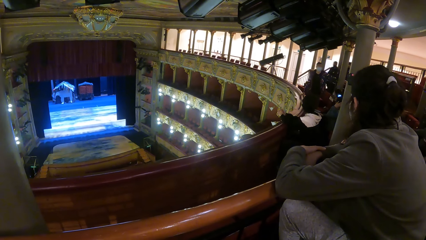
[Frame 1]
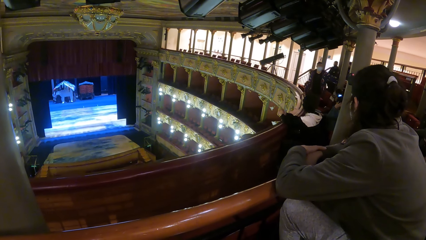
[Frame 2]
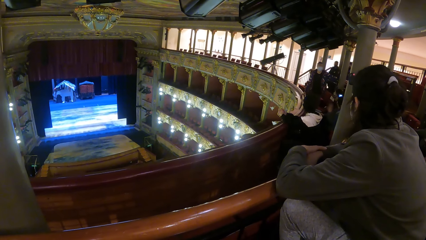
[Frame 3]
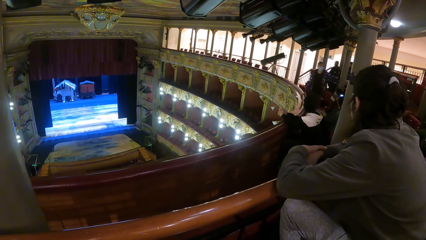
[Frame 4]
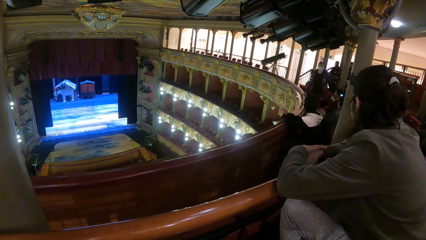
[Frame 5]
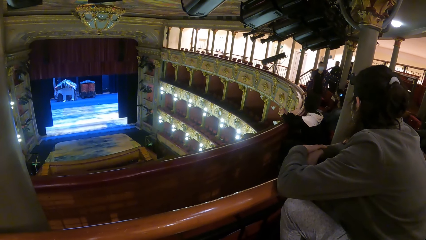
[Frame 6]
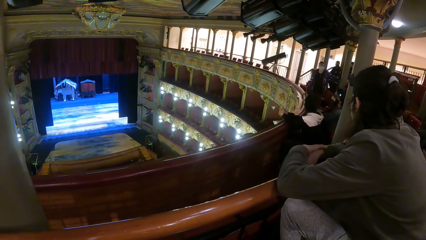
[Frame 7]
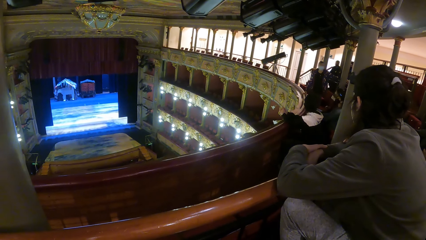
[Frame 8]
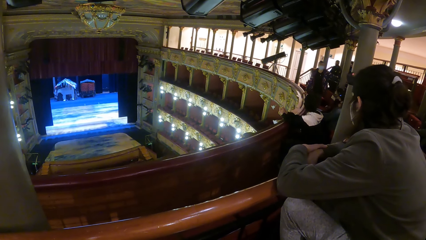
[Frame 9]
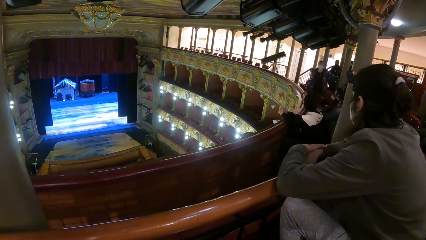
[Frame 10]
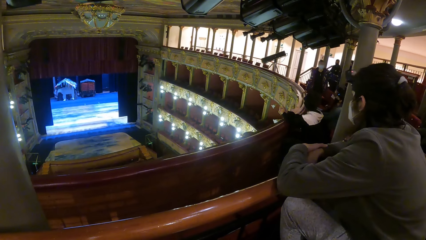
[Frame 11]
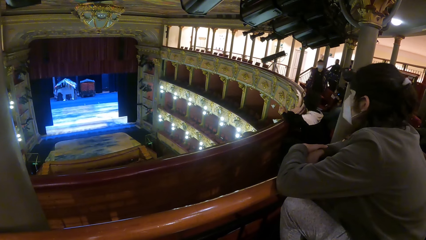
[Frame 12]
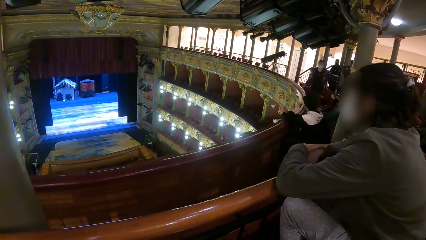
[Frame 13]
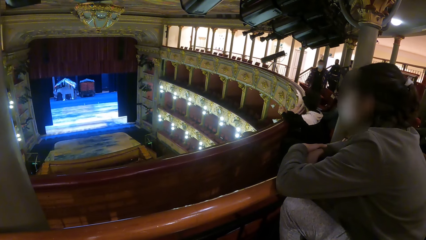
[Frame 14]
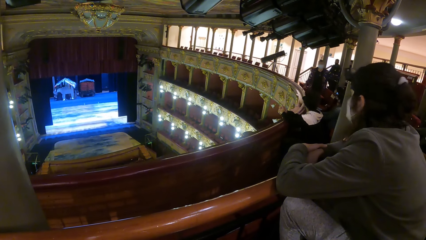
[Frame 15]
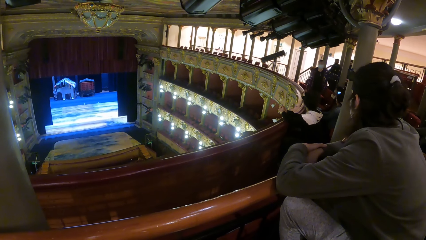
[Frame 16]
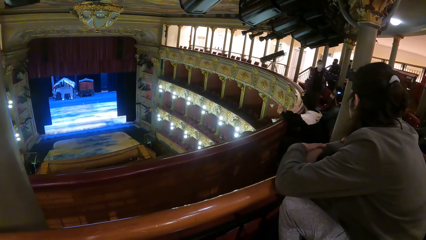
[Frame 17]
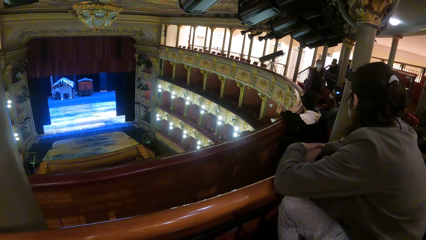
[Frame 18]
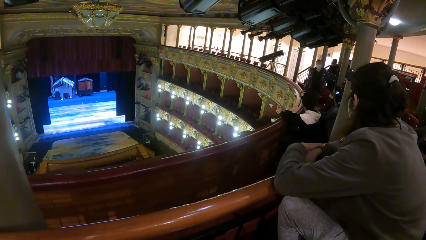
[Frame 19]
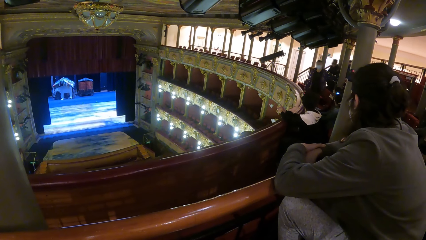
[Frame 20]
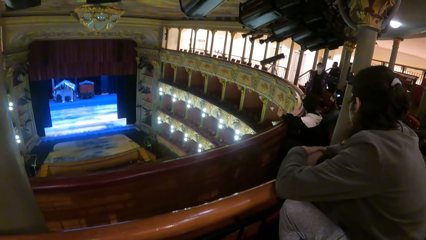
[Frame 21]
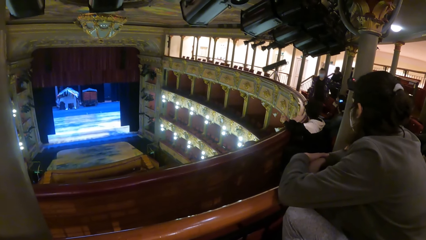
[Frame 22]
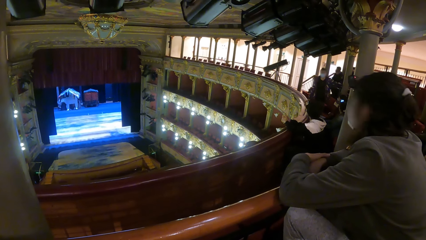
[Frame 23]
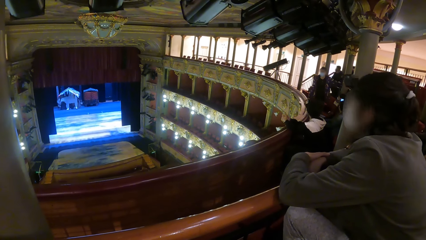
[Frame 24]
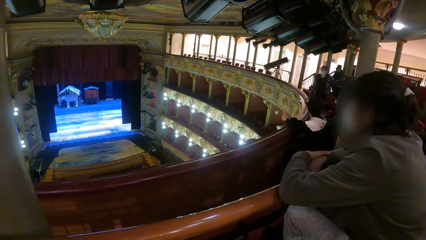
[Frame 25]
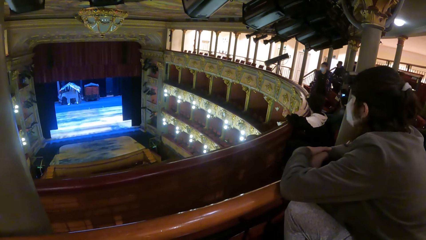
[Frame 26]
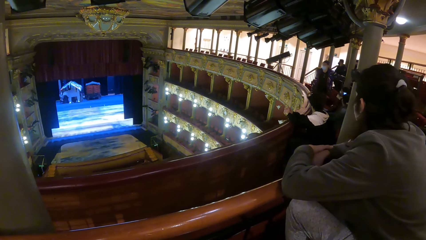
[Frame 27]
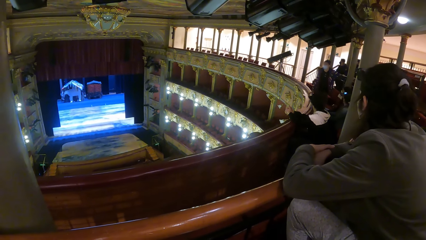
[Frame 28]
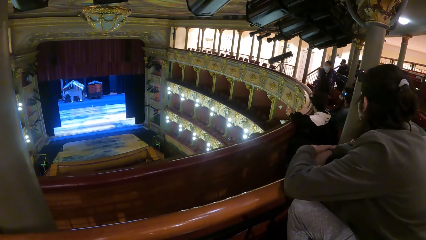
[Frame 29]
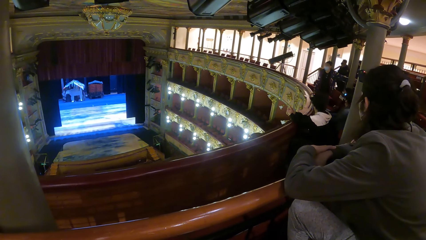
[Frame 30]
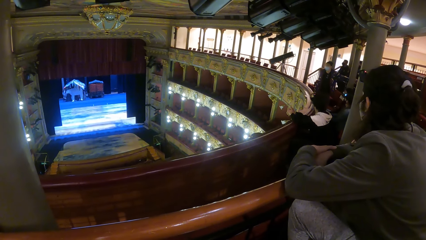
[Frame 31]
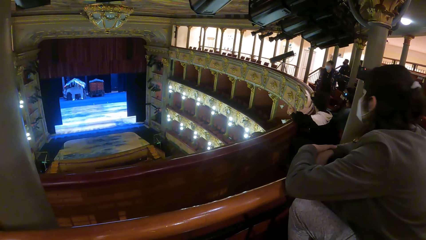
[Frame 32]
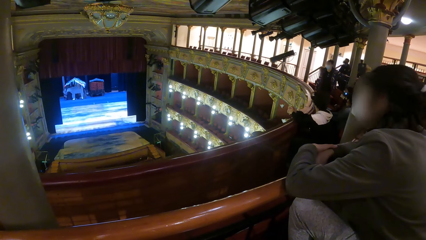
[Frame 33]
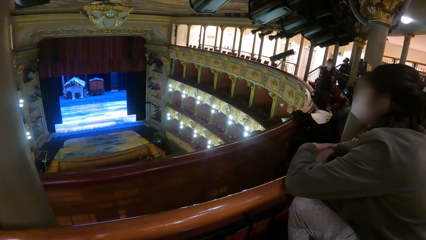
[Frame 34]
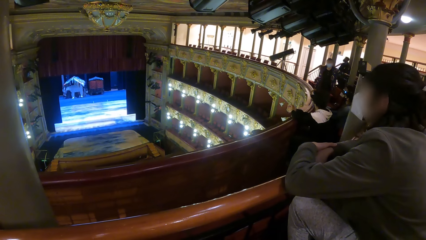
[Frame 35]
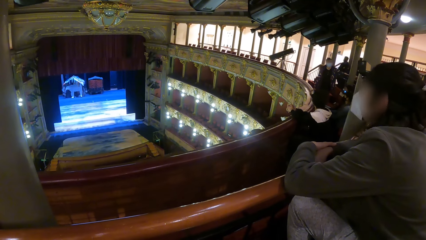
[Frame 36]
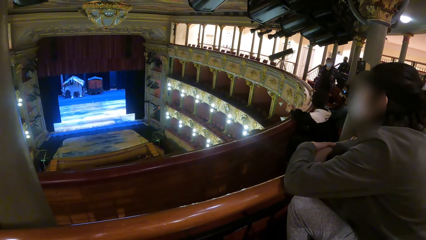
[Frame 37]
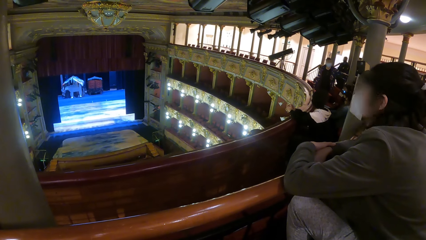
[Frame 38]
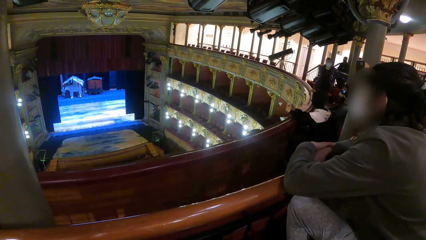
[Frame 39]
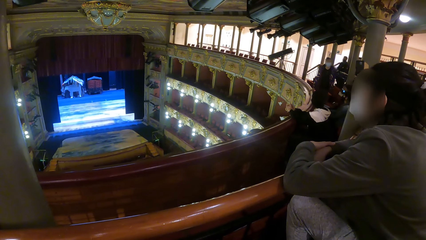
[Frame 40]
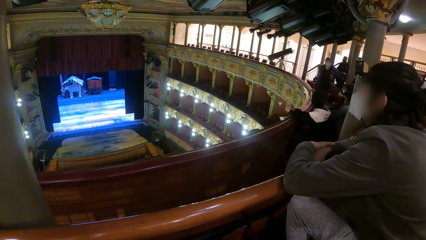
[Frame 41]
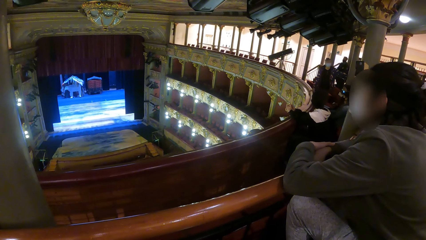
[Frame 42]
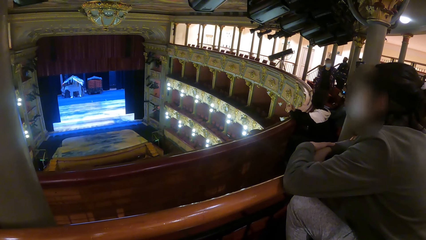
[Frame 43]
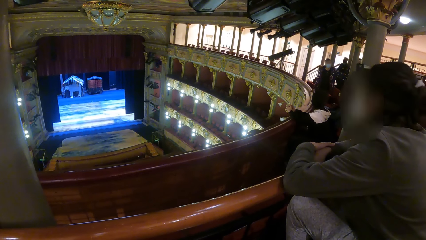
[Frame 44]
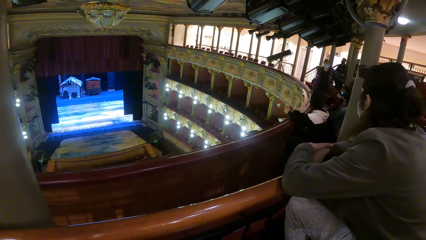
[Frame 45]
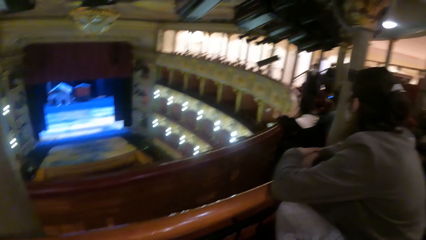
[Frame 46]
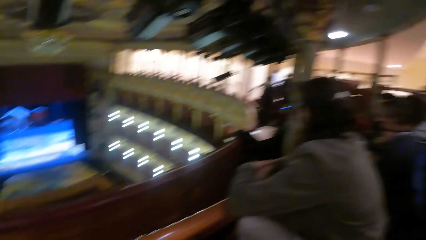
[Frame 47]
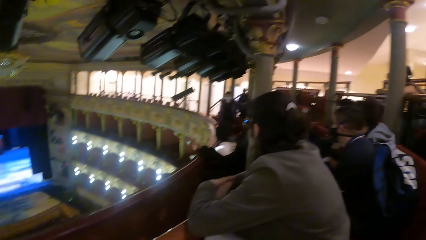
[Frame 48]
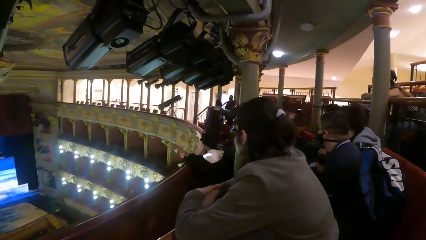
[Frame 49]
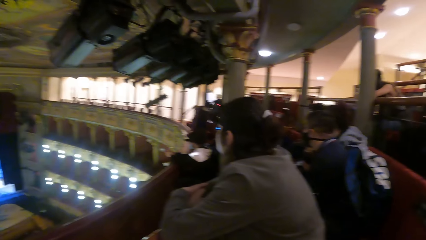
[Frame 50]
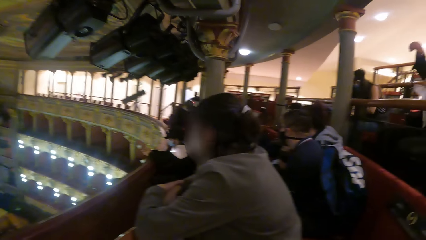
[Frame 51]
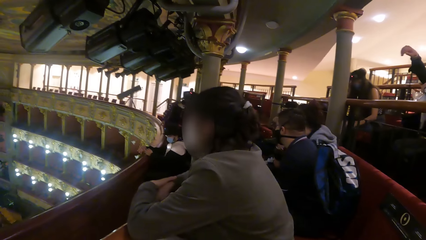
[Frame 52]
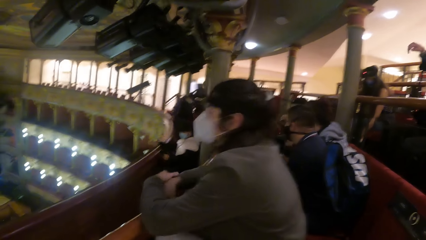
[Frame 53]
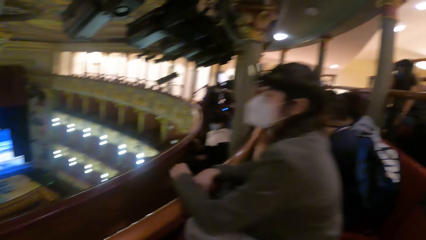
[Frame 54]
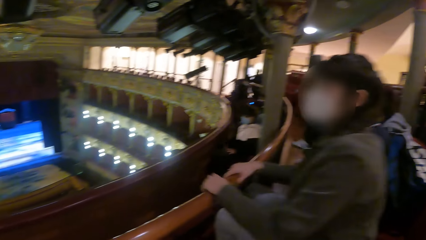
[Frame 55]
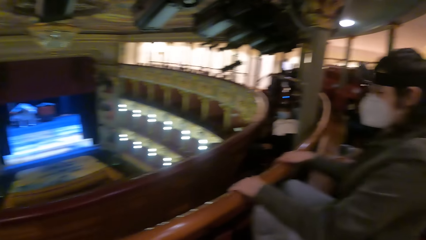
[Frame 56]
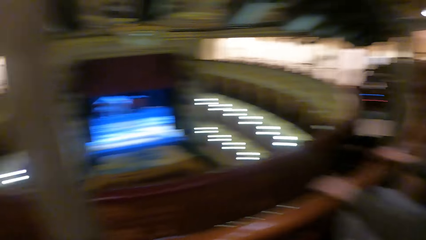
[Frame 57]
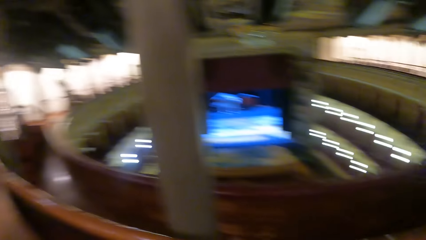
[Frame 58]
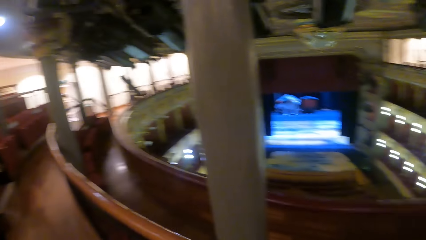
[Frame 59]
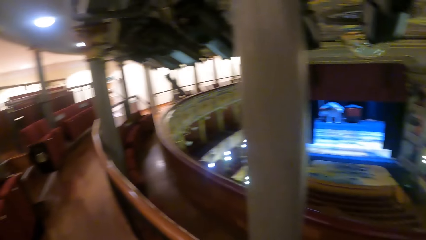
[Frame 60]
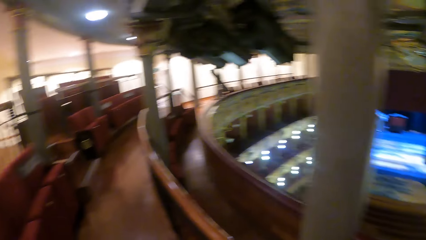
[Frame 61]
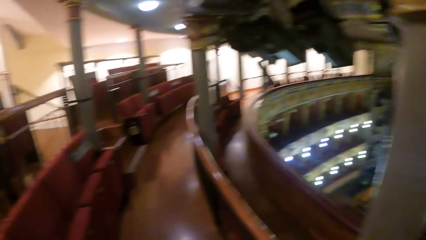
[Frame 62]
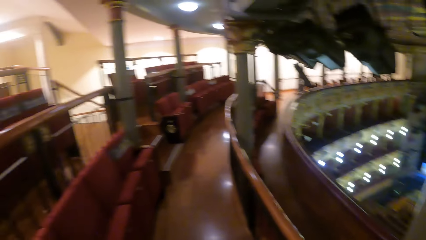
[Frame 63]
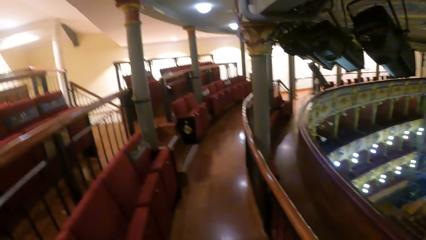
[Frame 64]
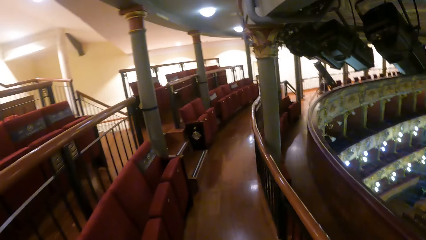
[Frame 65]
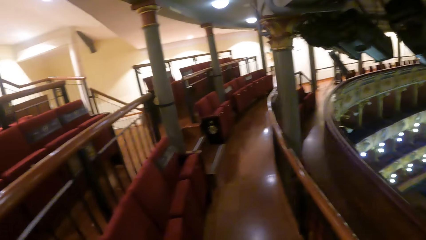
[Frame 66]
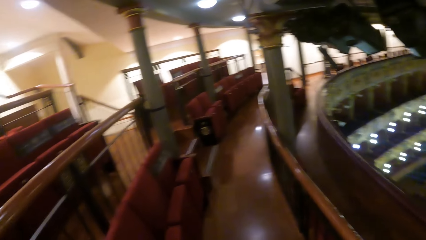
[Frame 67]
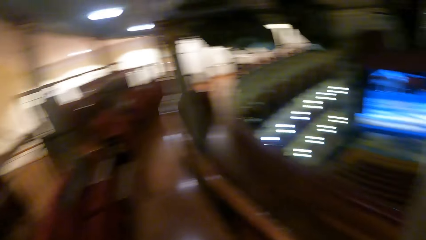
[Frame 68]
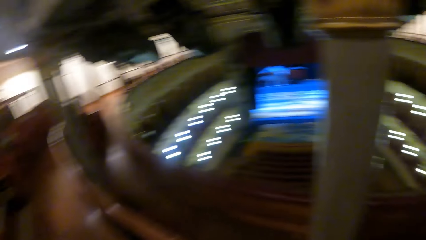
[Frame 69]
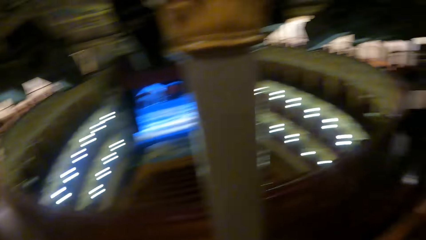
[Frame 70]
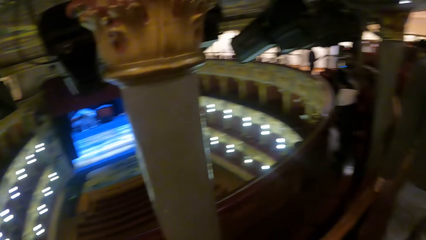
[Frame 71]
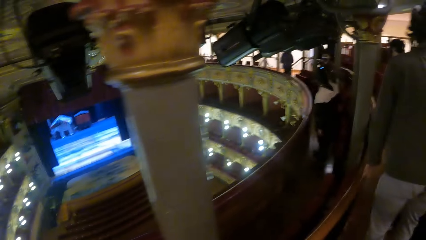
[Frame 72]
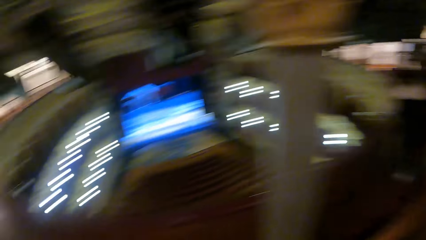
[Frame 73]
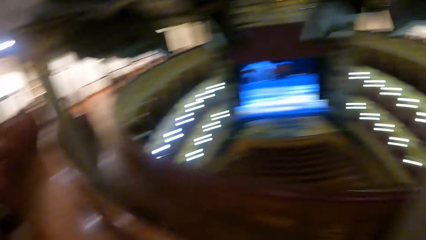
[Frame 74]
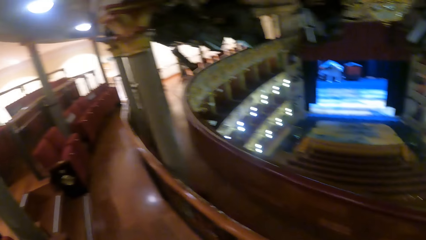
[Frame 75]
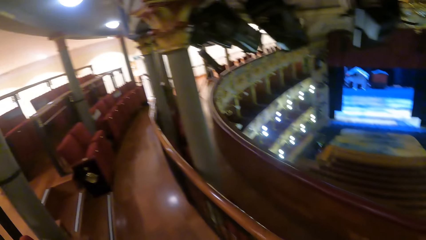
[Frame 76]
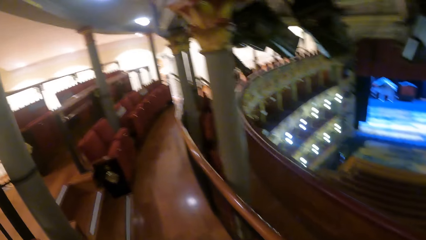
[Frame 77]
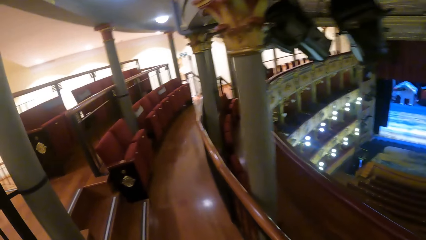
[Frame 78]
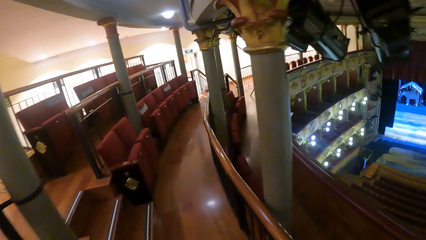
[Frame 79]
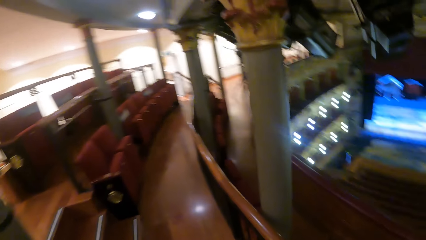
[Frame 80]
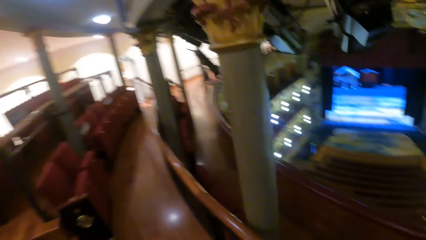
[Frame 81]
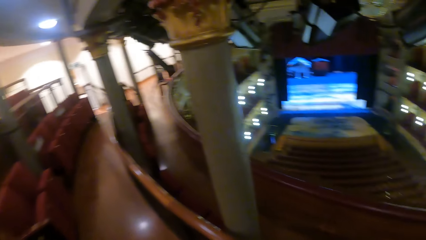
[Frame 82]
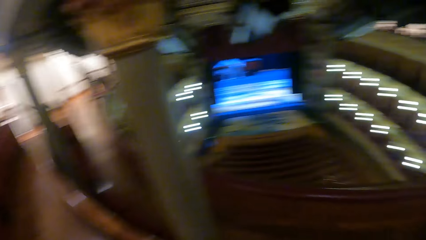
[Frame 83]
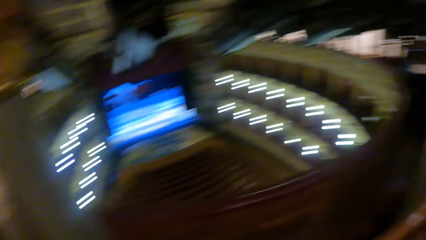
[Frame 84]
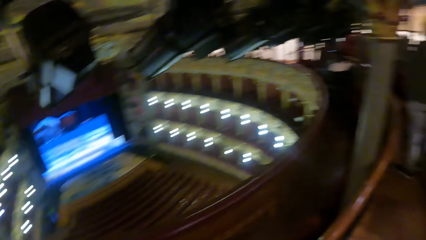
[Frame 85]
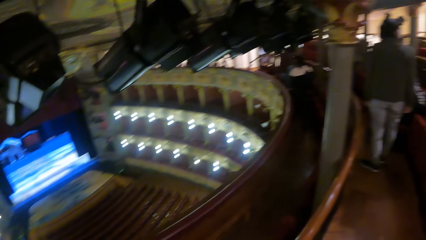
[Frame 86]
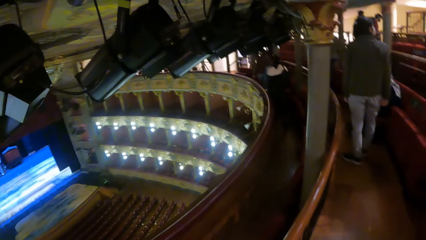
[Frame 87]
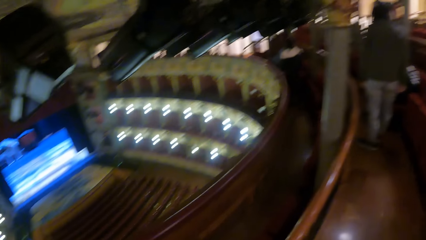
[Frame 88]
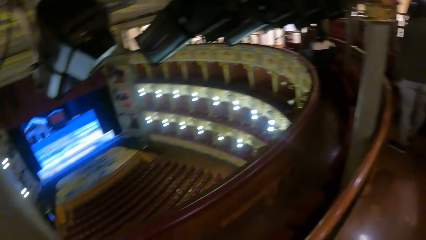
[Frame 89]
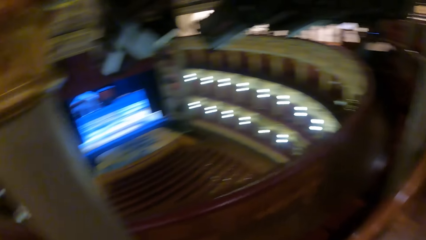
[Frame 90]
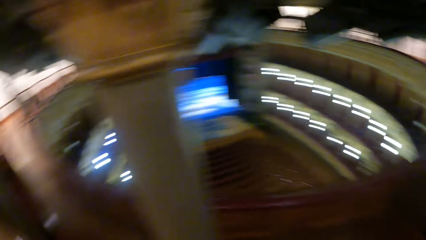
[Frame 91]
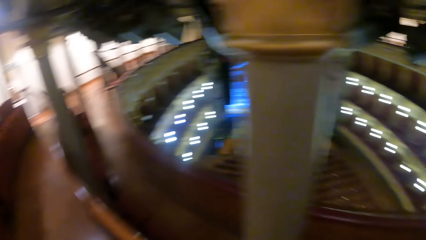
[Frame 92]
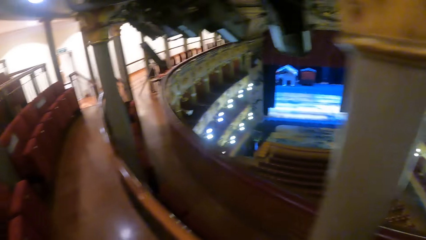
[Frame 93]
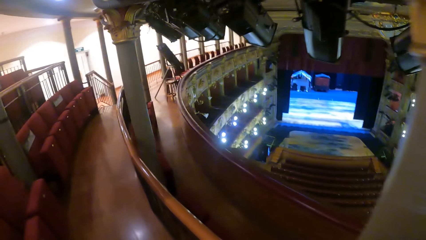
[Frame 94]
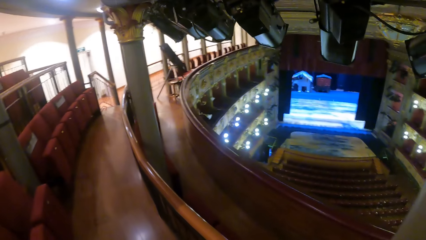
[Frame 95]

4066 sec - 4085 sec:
A person looks around. The camera wearer looks around. They move around.
